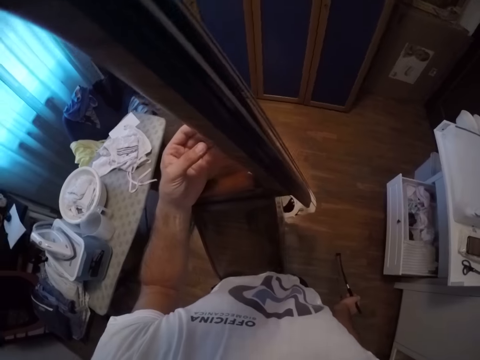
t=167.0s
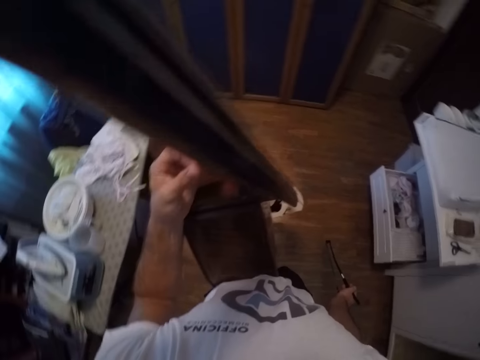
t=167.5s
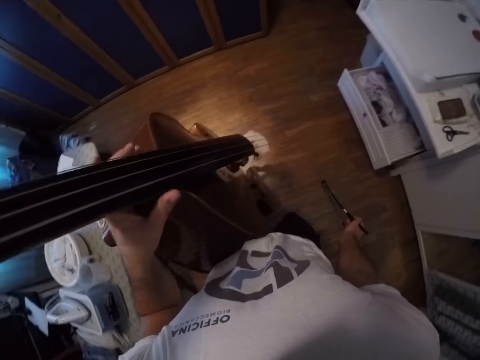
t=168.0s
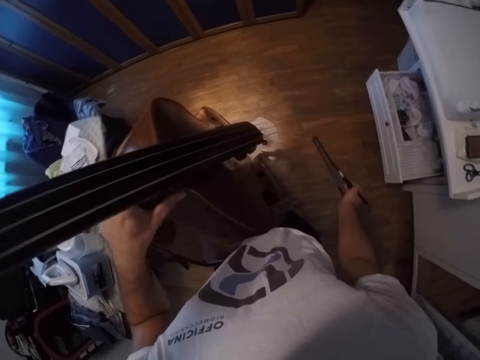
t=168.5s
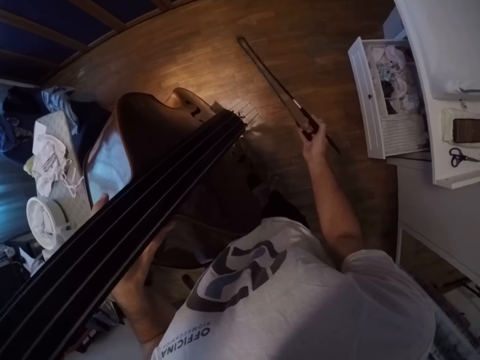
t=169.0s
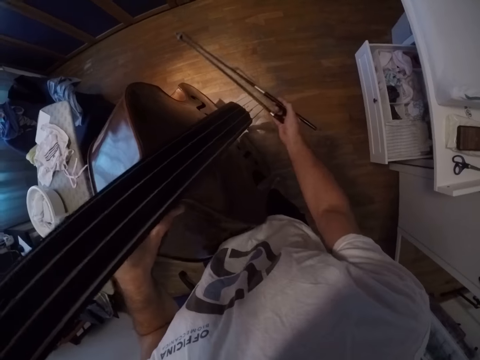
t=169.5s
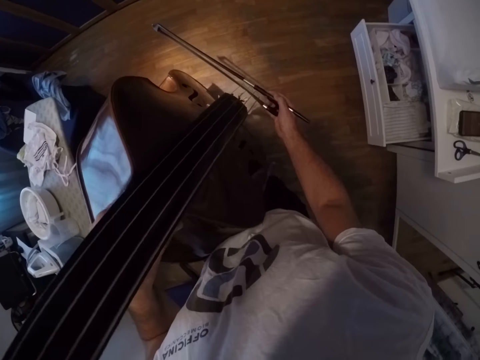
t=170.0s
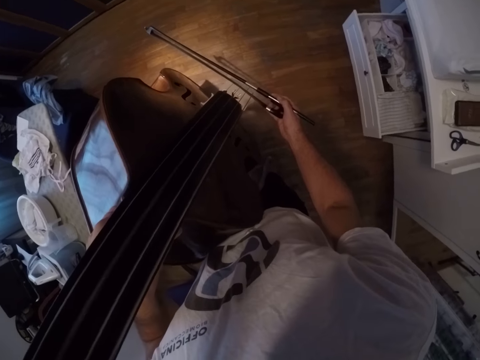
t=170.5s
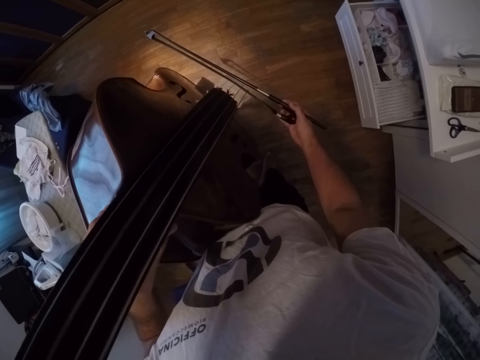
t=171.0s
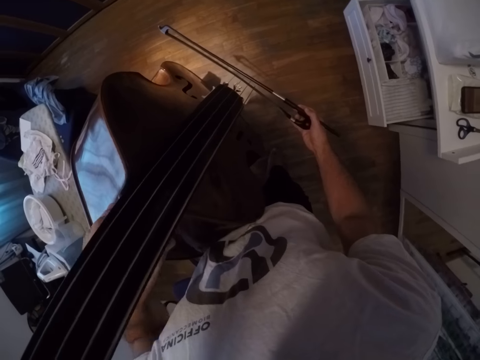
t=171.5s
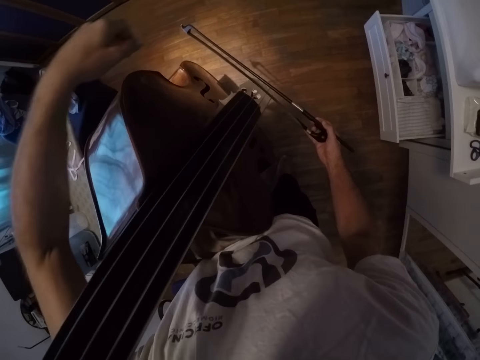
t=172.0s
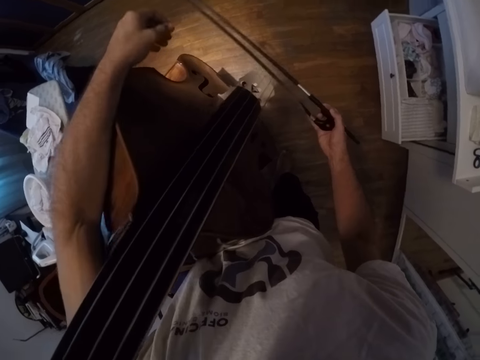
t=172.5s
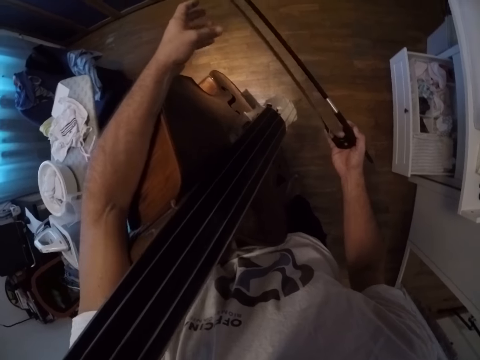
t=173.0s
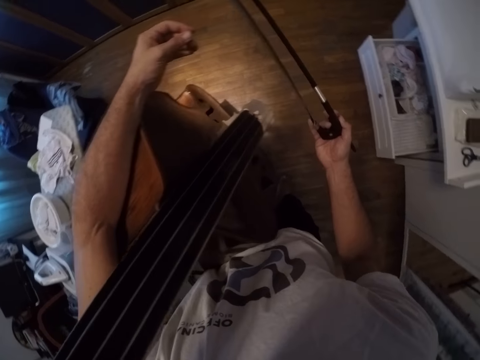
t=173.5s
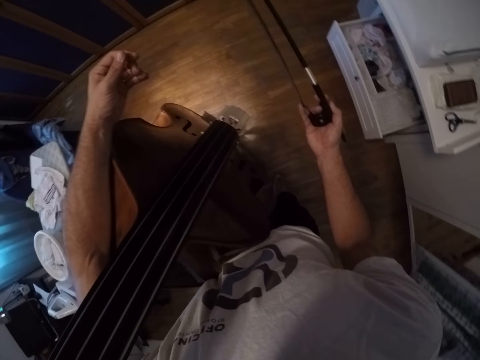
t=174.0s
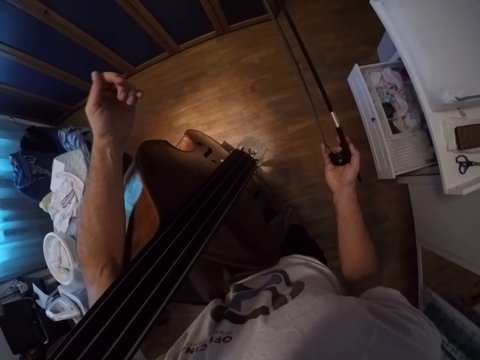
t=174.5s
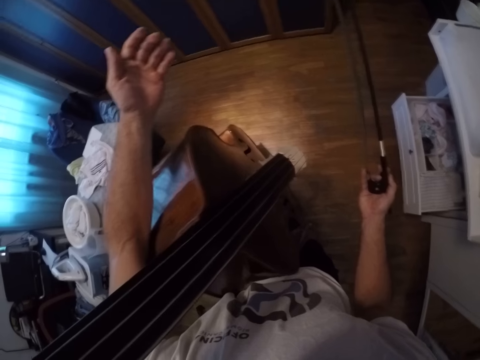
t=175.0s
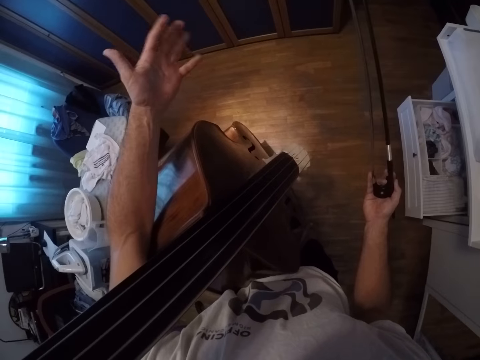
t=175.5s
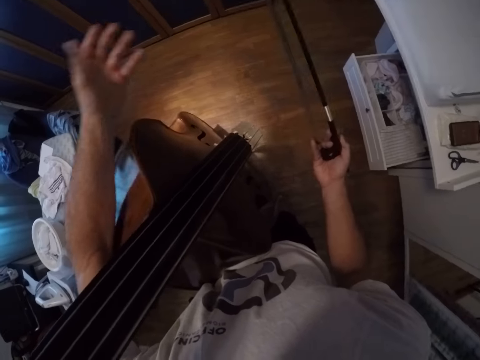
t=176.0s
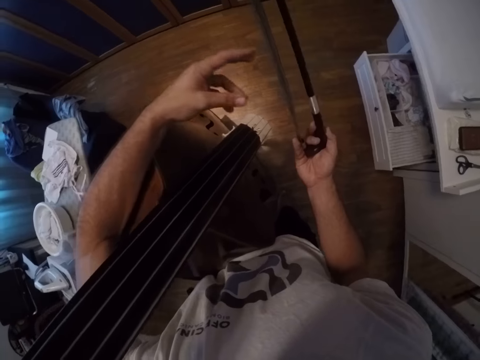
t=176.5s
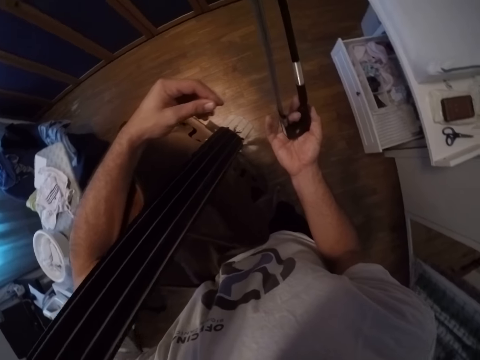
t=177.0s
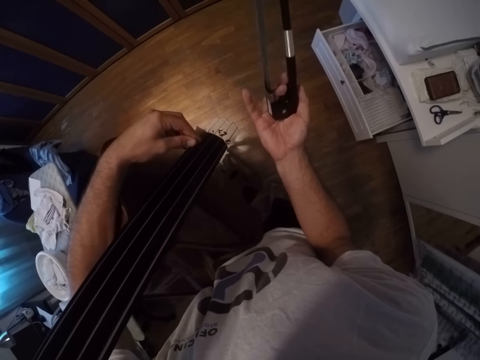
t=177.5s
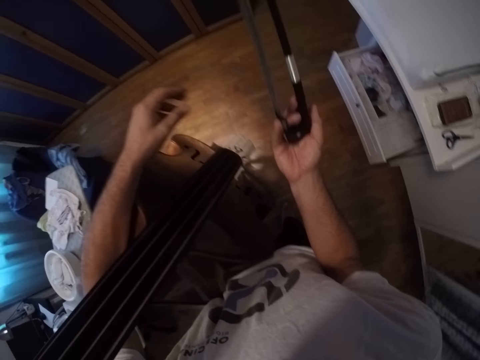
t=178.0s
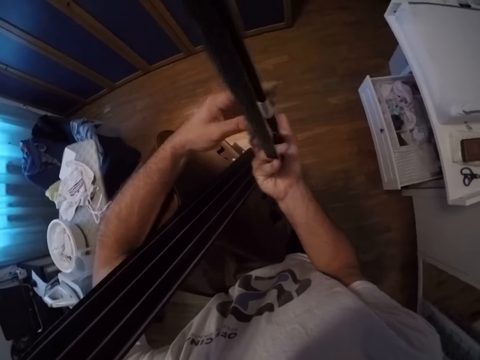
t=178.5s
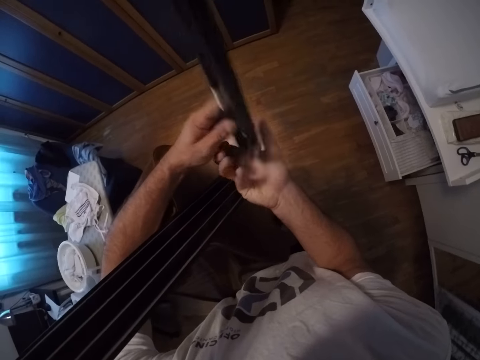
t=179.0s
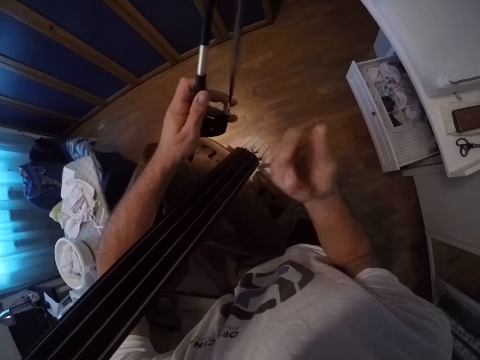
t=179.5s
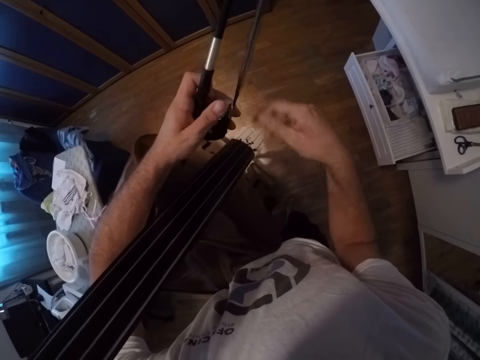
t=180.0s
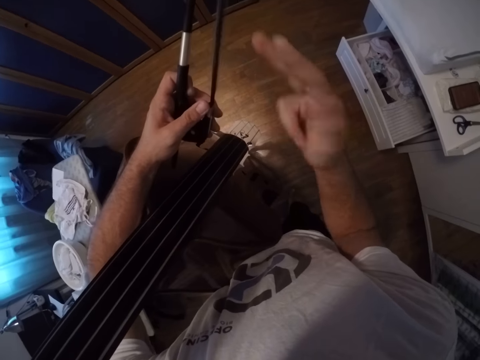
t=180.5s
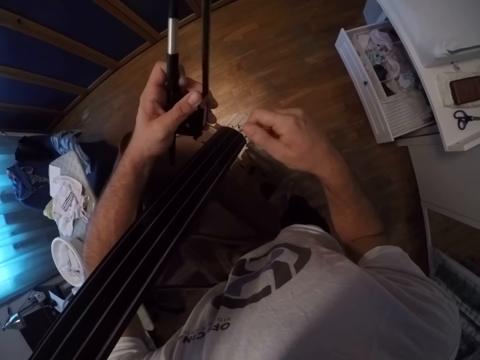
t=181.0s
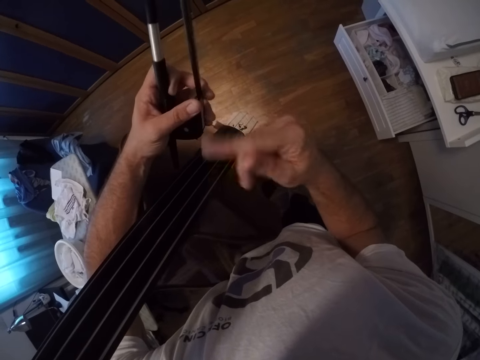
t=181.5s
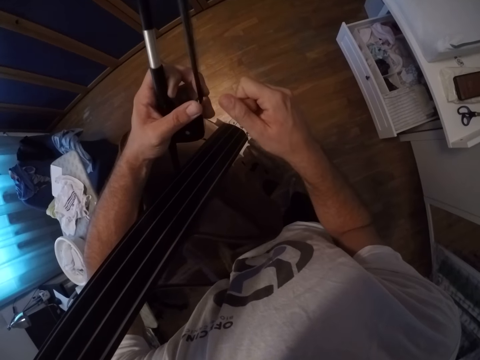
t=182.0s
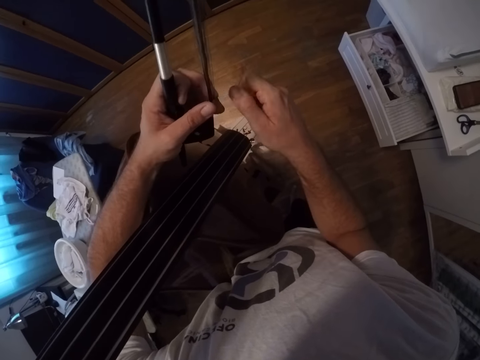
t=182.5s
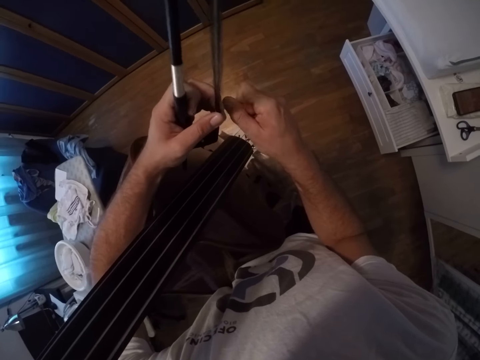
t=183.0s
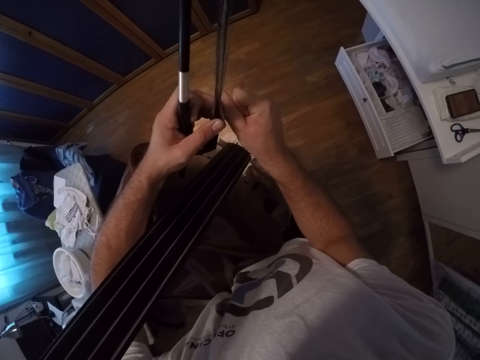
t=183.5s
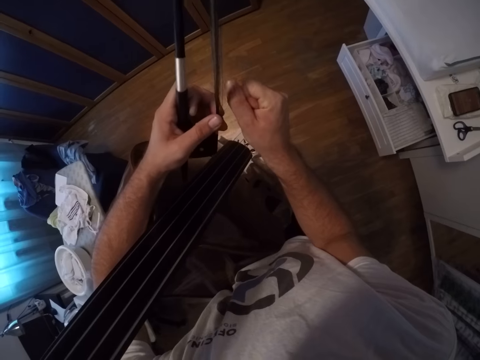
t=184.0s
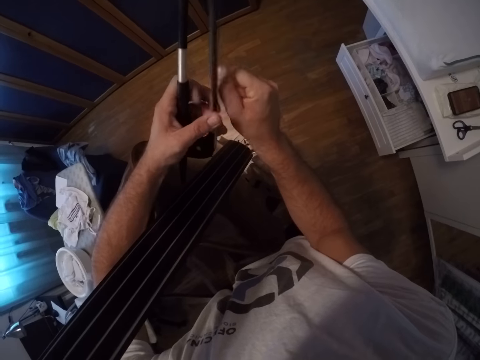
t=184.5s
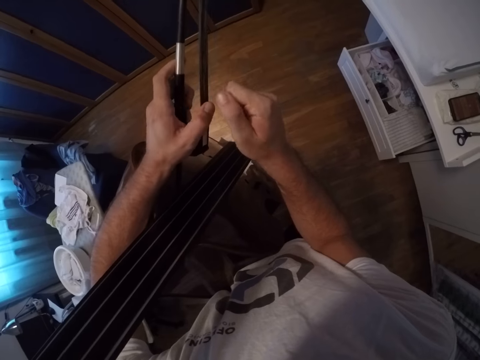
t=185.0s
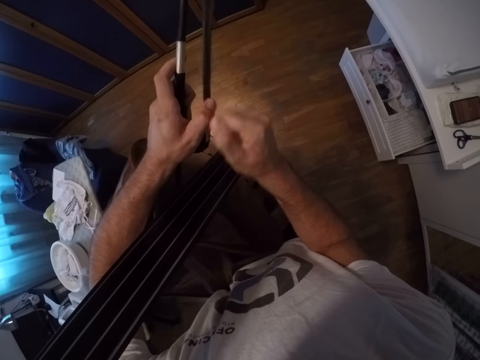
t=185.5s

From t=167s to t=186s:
The camera wearer holds the violin. He starts playing the violin. He holds the string. He stares at his hand. He holds the violin bow. He folds the string on the hand. He uses gestures. He tries to cut the string.

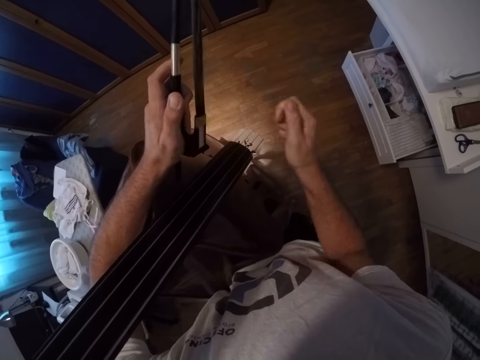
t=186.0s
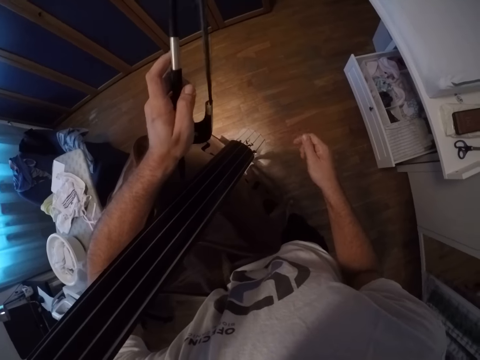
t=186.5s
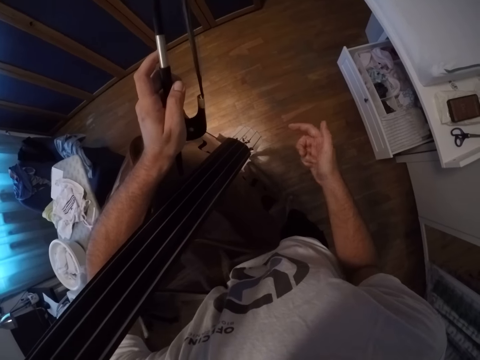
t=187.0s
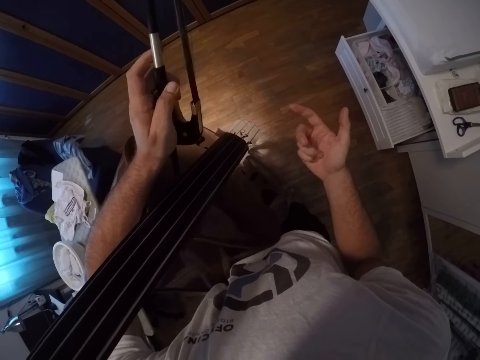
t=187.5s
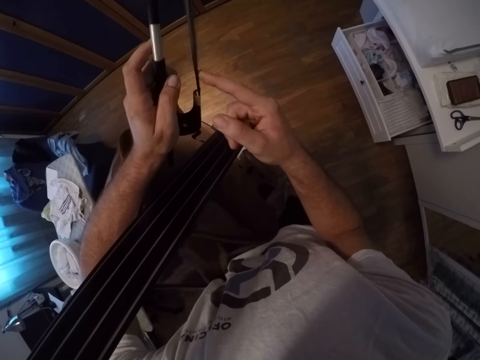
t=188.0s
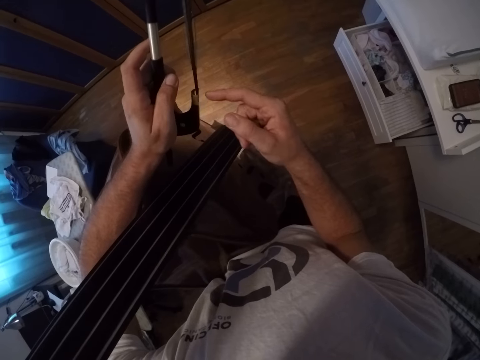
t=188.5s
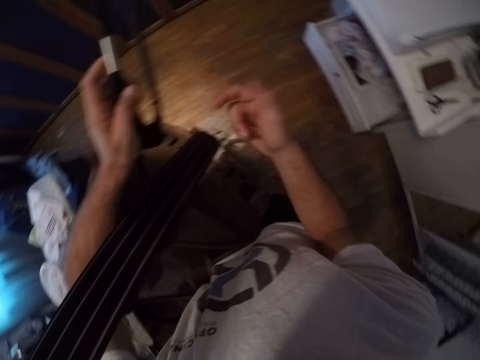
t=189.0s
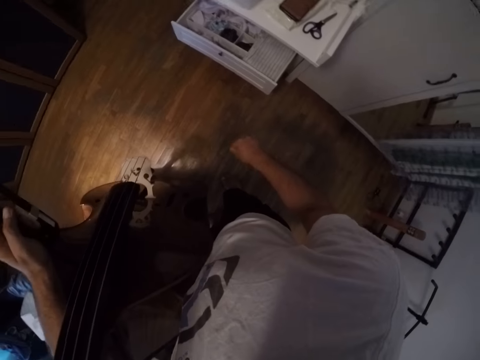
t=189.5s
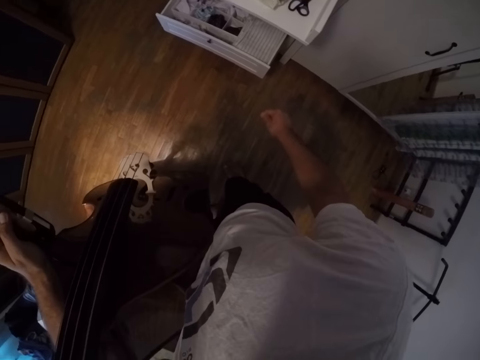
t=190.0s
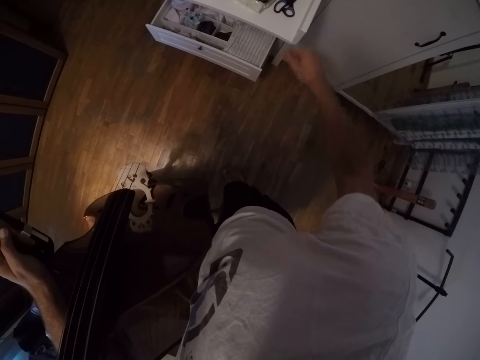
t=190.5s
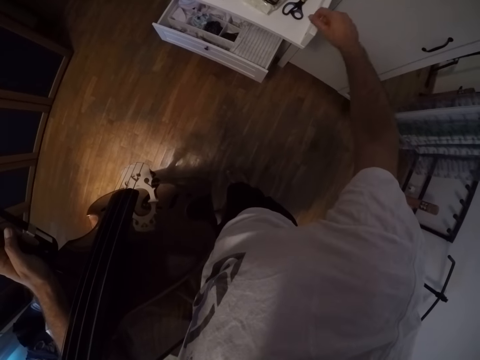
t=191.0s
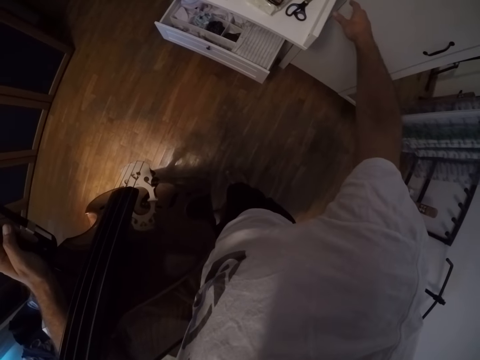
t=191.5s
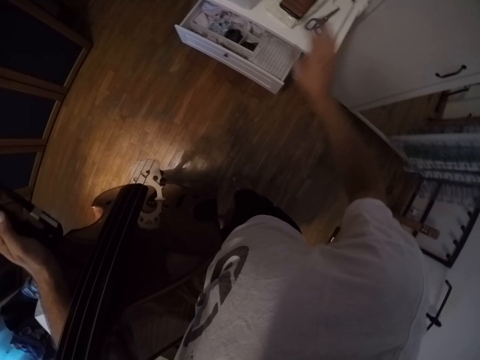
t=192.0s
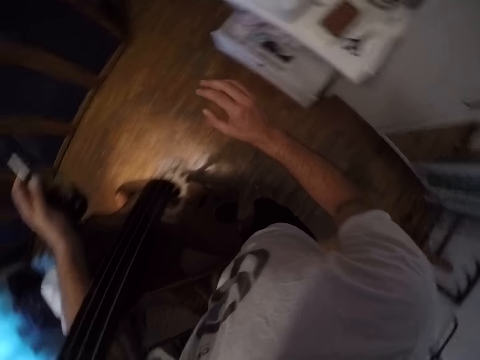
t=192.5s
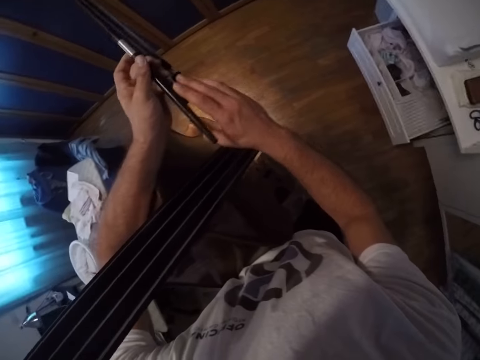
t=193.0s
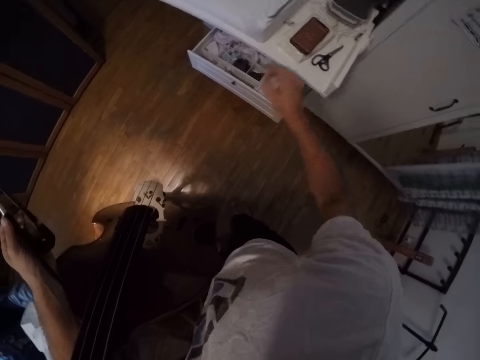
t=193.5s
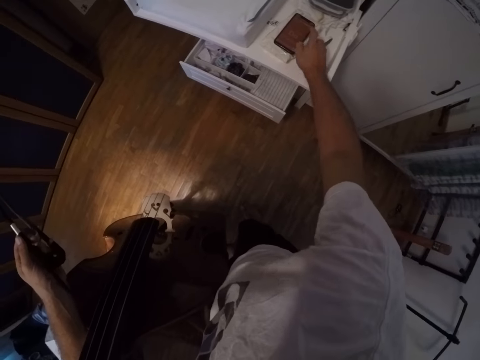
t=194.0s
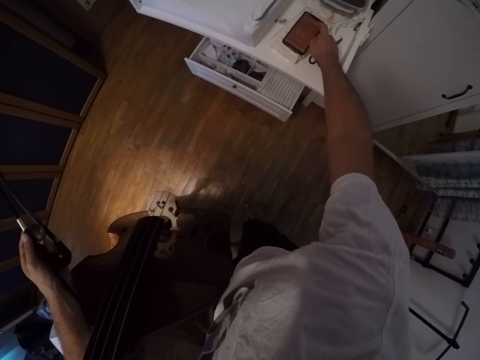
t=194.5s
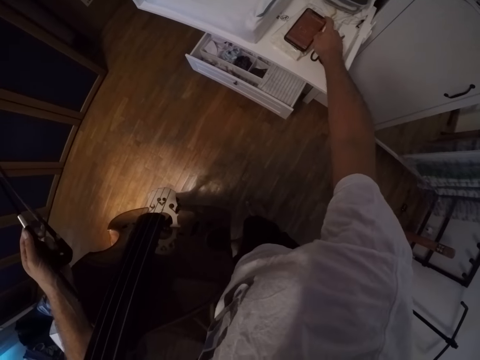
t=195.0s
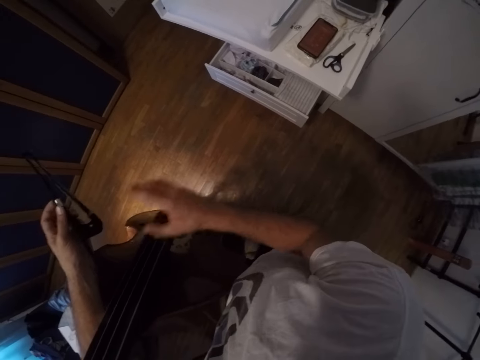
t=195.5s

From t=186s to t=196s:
The camera wearer feels the violin bow. They hold the bow. They drop the string. They stretch the hand. They press the phone.
